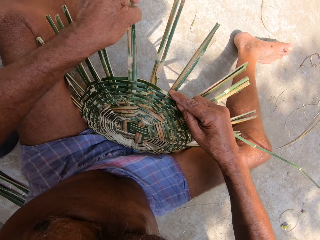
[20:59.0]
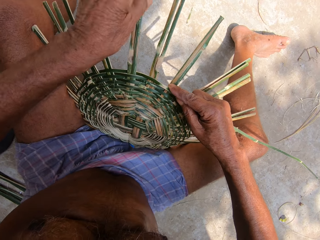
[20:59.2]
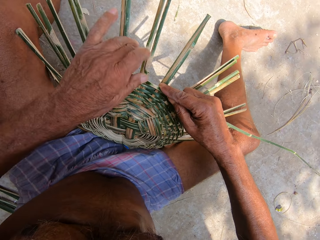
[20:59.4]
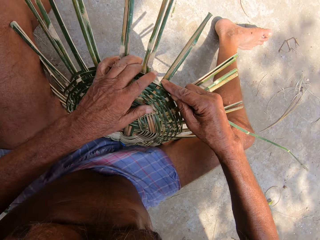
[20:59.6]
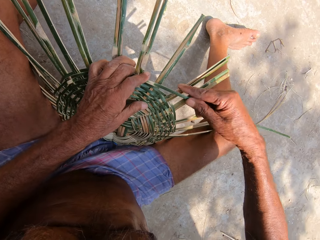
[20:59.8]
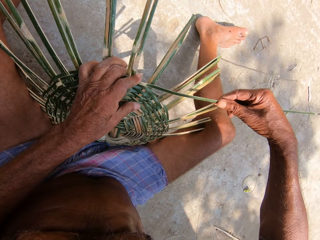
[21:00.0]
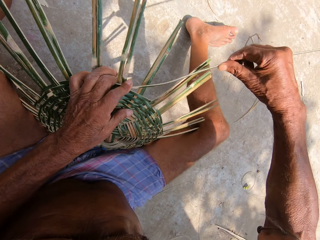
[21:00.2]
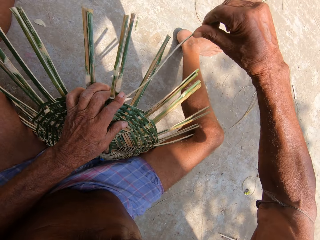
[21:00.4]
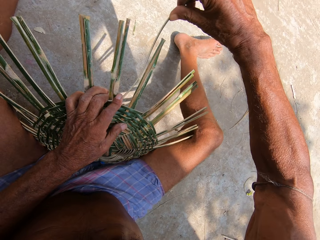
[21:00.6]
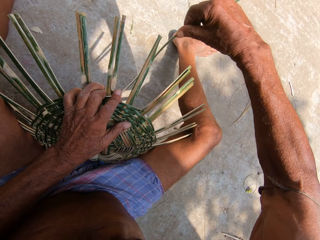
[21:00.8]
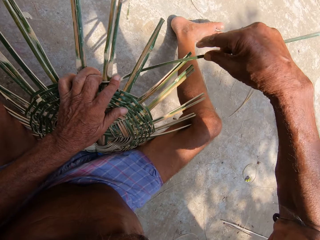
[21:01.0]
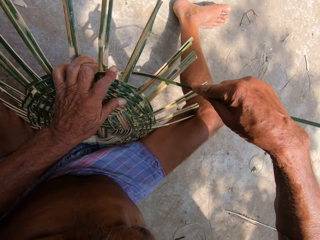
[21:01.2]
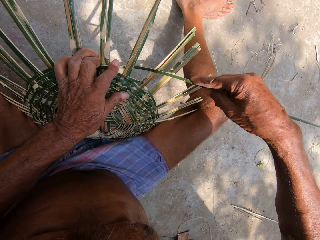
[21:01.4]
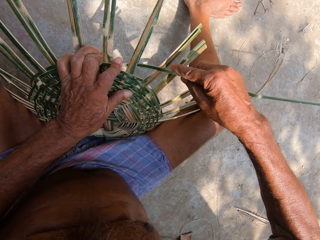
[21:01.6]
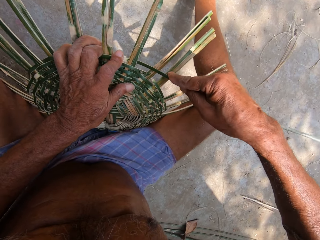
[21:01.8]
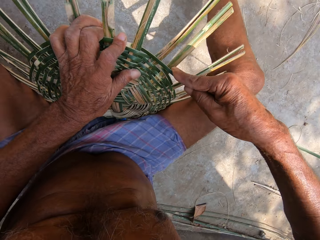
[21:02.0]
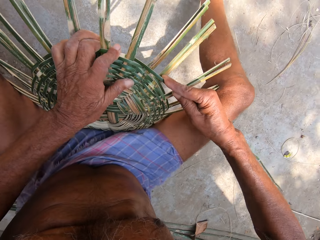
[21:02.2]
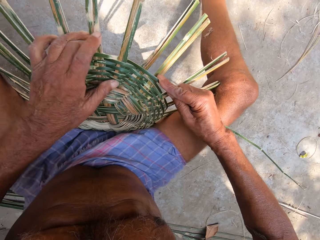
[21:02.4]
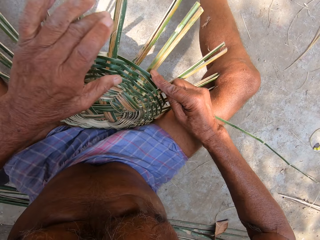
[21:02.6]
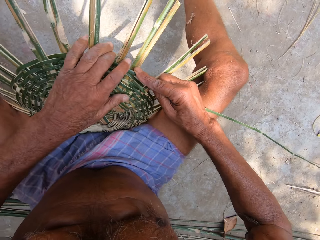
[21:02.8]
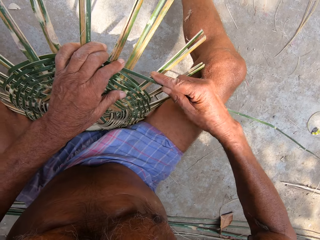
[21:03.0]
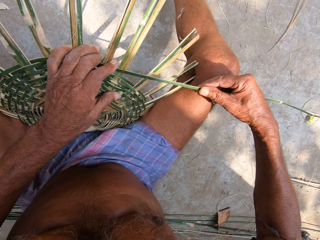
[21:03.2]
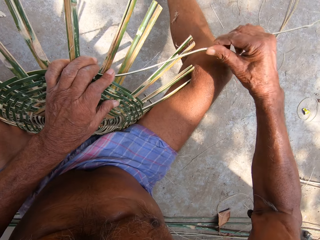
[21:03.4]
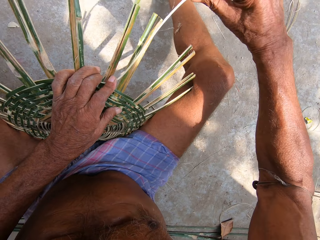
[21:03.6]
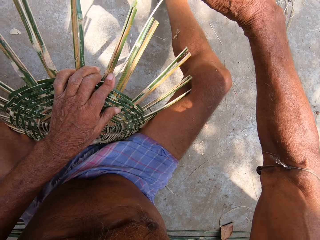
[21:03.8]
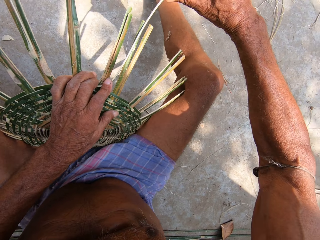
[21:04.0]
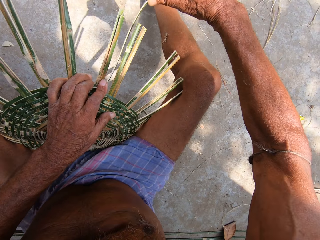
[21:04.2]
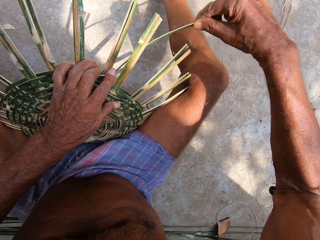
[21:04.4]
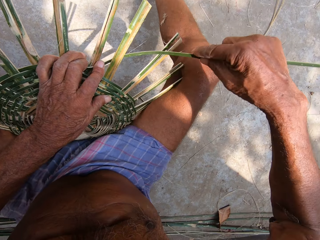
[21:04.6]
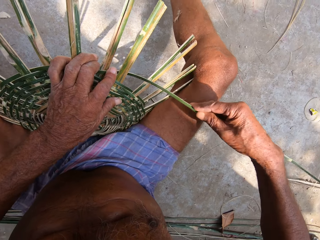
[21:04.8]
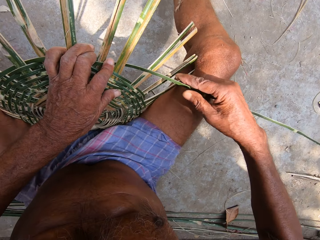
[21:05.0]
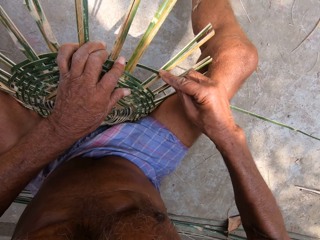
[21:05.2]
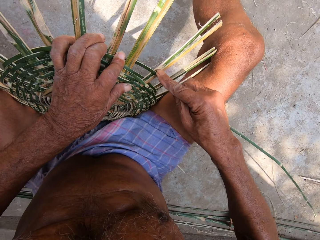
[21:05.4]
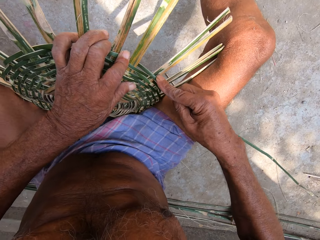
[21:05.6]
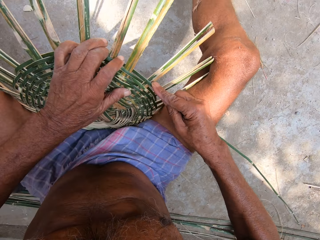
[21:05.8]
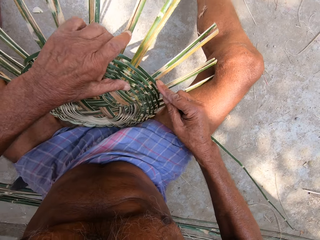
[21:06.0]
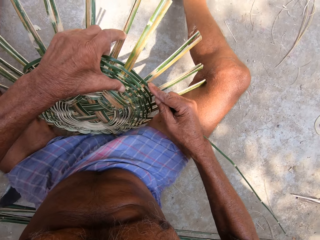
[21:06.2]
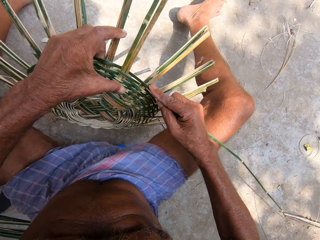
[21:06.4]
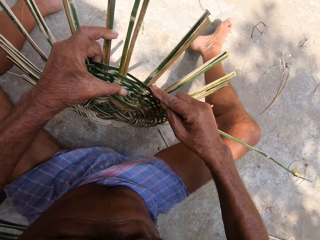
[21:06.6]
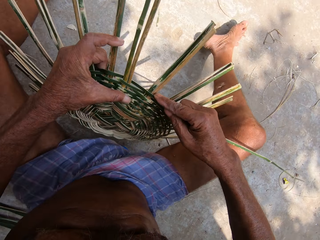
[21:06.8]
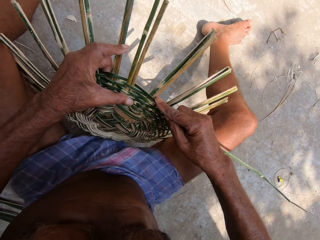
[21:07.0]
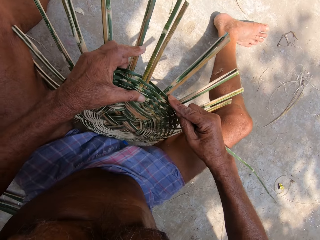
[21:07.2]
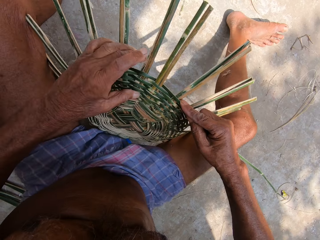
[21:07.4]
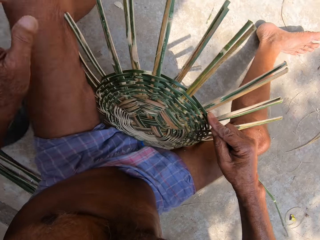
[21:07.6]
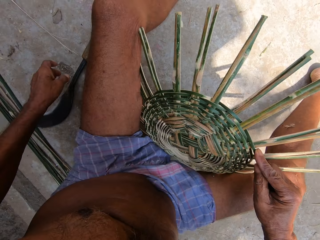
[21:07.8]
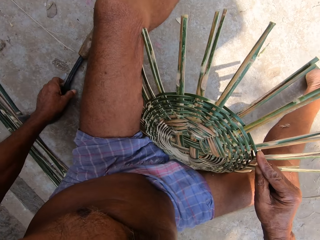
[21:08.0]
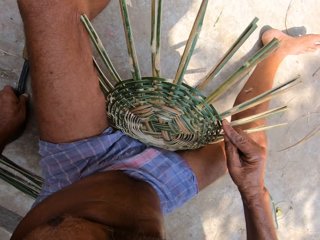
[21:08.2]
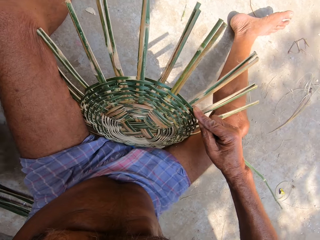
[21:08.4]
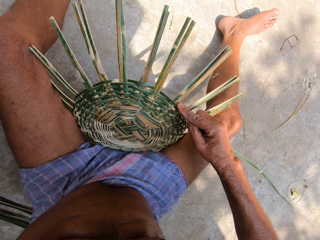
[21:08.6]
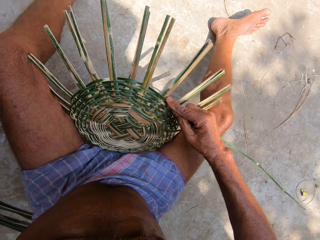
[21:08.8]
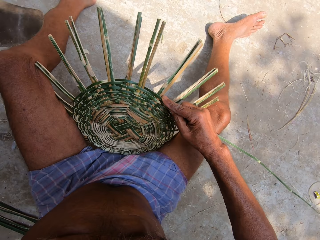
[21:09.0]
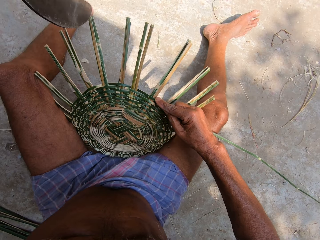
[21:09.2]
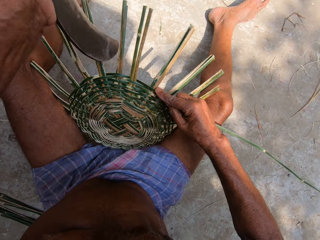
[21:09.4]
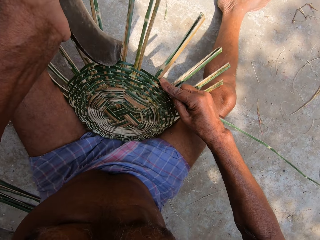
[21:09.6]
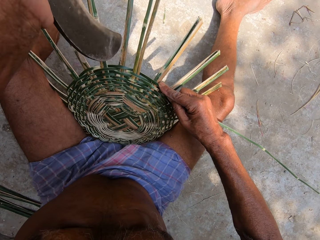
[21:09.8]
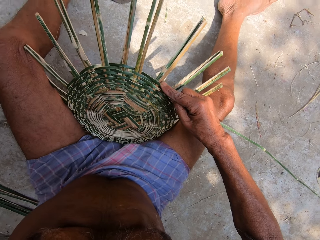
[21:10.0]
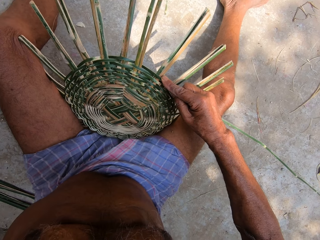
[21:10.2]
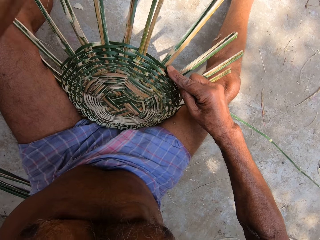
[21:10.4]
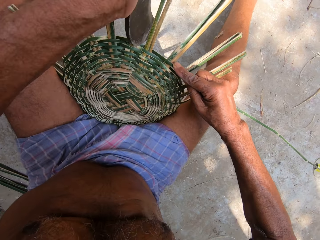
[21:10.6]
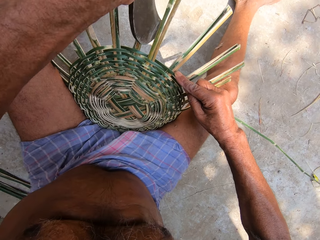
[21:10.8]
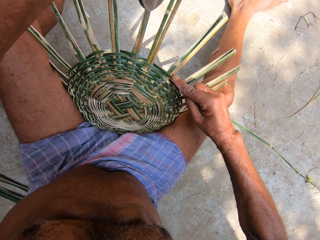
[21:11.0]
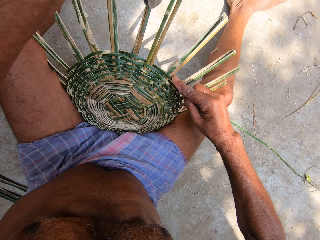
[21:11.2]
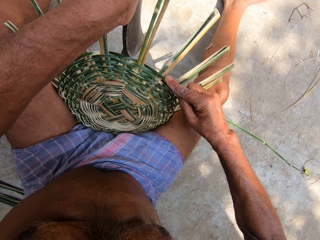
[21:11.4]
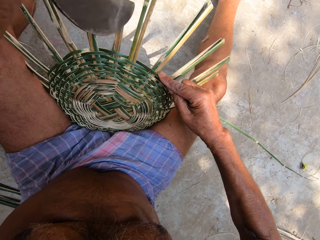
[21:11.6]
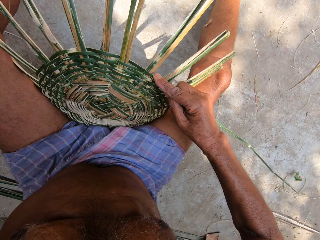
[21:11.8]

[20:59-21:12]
The camera wearer presses the bamboo strip into the craft on the ground with his left hand. He weaves the bamboo strip into the craft on the ground with his right hand. He presses the bamboo strip into the craft on the ground with his left hand. He weaves the bamboo strip into the craft on the ground with his right hand. He turns the craft on the ground with his left hand. He picks the Indian billhook from the ground with his left hand. He hits the craft on the ground with the Indian billhook in his left hand.

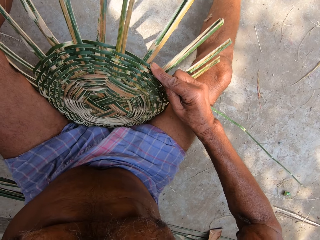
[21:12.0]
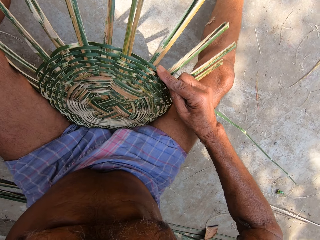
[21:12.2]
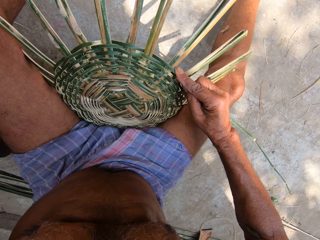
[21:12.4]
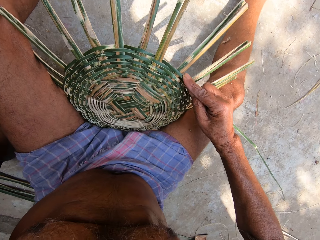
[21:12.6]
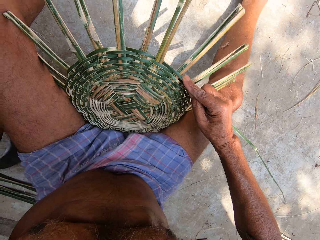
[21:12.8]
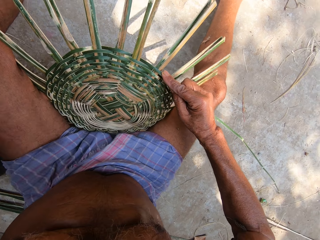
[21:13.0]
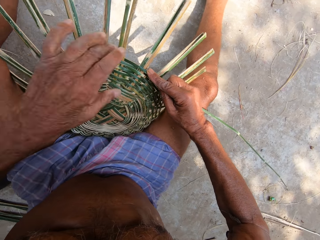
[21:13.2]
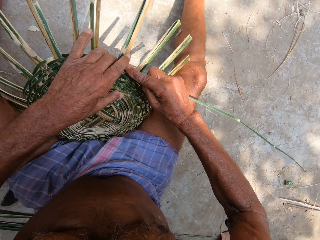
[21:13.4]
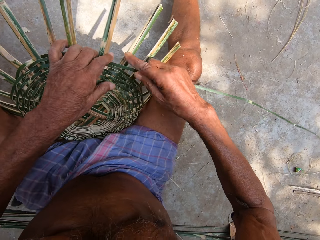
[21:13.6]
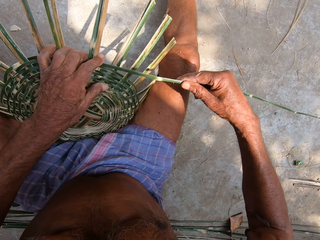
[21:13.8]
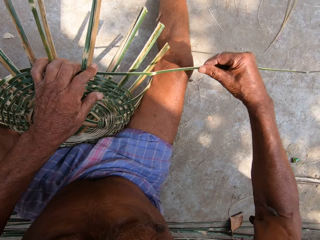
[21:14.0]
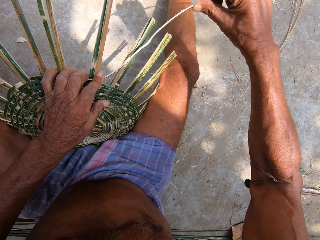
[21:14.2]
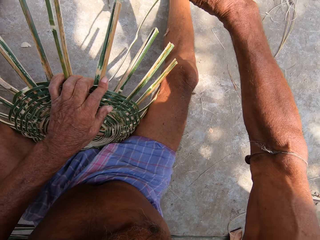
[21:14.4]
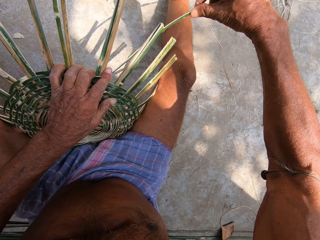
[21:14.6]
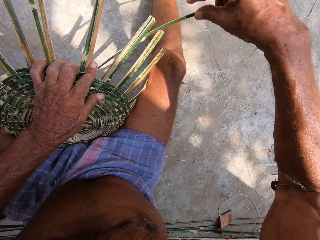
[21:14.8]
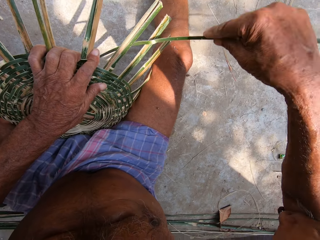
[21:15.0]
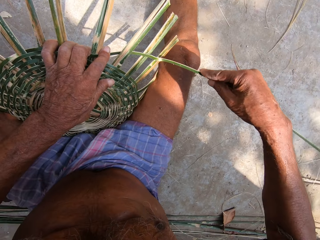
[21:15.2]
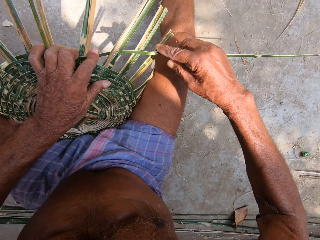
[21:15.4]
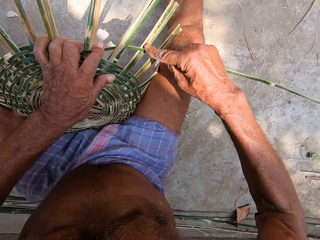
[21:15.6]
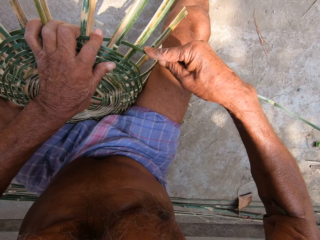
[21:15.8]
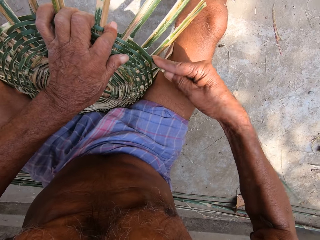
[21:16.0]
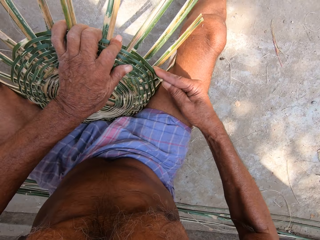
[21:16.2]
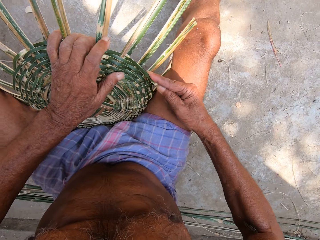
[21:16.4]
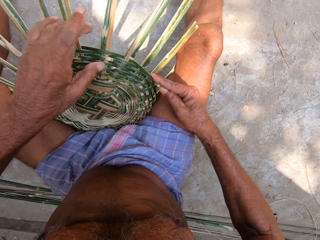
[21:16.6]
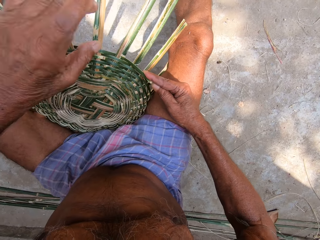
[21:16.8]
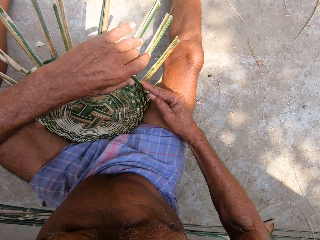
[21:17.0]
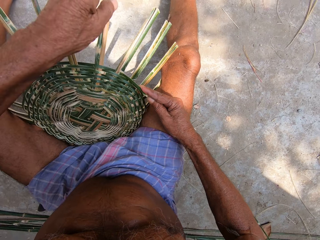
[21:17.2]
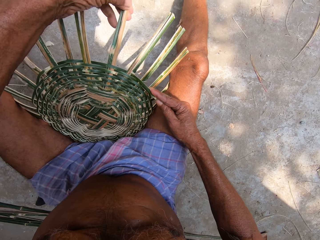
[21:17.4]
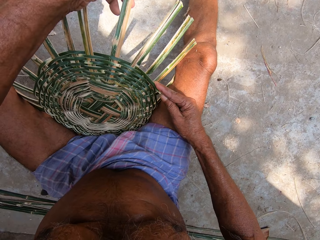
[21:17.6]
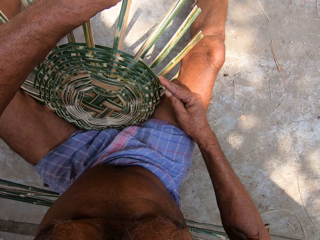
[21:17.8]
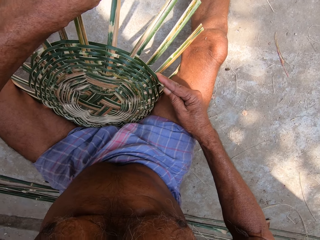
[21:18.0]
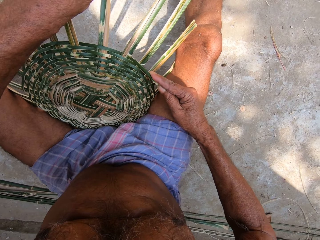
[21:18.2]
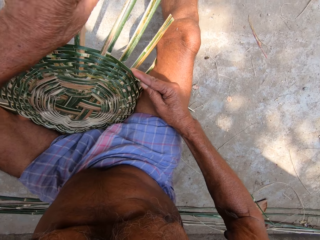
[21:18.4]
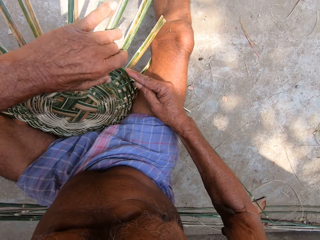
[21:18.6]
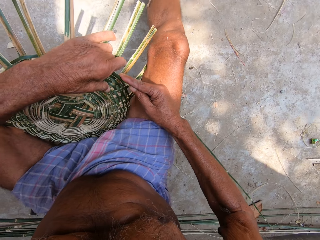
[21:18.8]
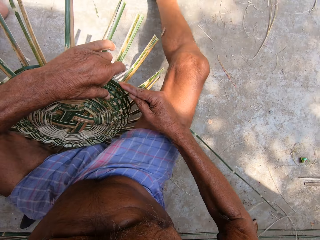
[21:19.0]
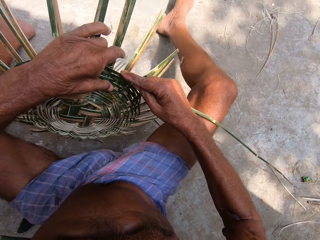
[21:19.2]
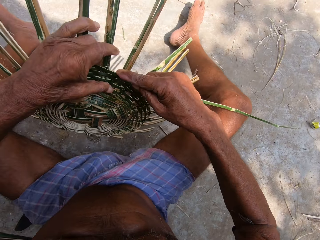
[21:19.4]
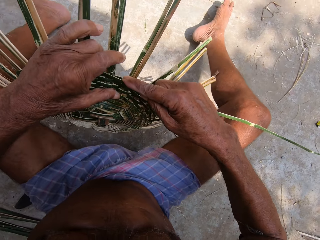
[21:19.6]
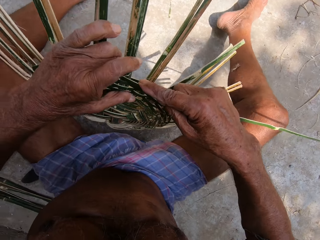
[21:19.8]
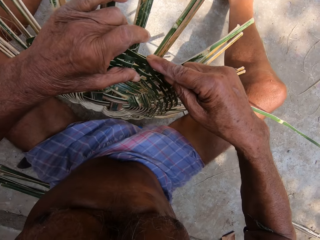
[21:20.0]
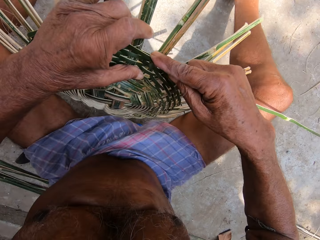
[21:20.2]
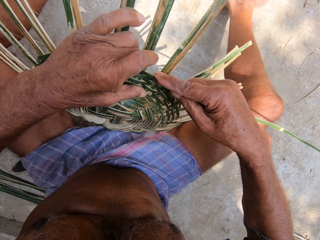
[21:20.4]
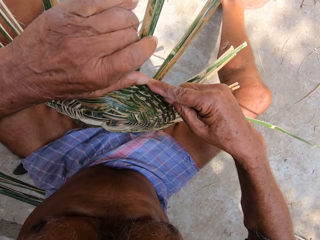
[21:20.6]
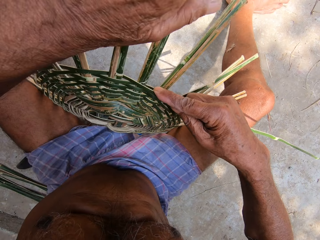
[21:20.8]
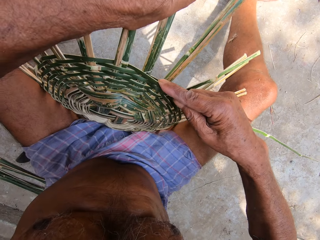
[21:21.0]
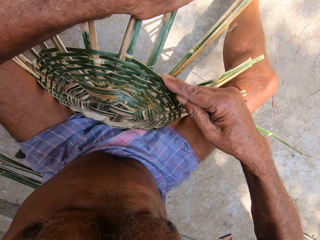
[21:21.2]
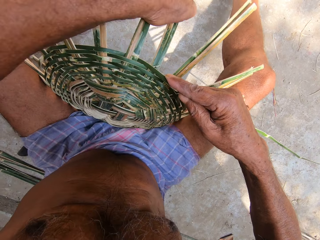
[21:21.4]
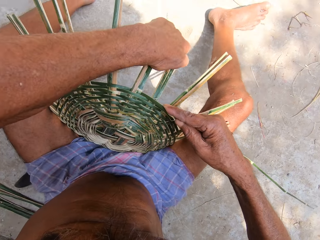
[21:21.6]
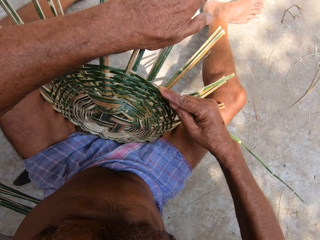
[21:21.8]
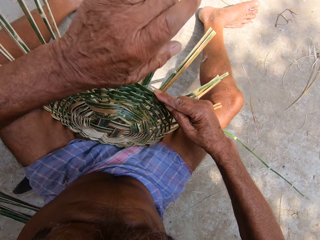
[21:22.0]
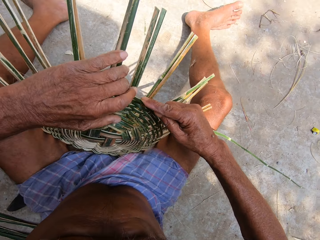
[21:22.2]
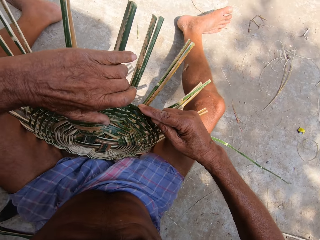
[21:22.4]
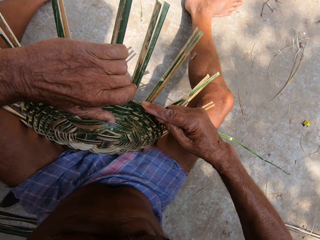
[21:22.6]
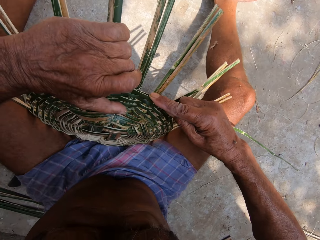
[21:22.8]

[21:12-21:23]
The camera wearer drops the Indian billhook on the ground with his left hand. He presses the bamboo strip into the craft on the ground with his left hand. He weaves the bamboo strip into the craft on the ground with his right hand. He adjusts some bamboo strips on the craft on the ground with his left hand. He turns the craft on the ground with his left hand. He adjusts some bamboo strips on the craft on the ground with his left hand. He bends a palm stem.
